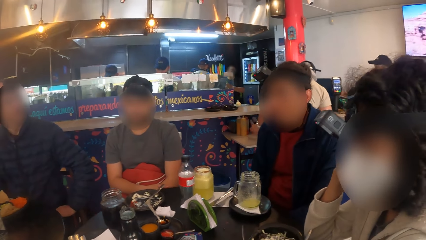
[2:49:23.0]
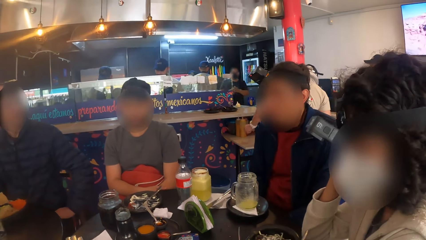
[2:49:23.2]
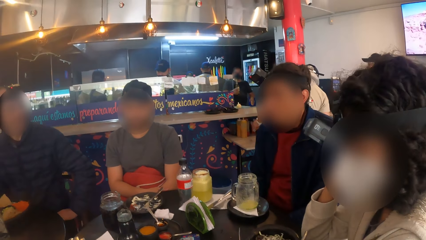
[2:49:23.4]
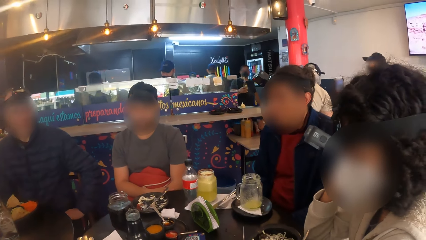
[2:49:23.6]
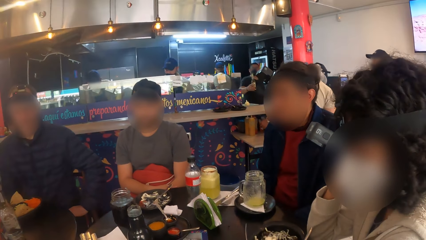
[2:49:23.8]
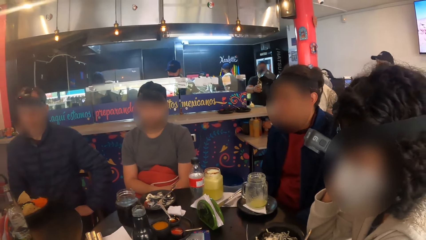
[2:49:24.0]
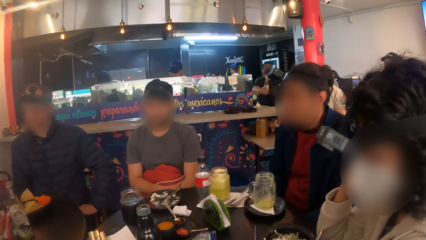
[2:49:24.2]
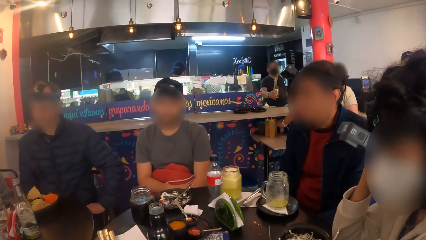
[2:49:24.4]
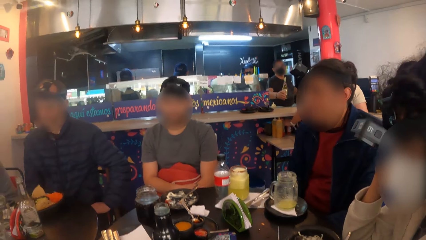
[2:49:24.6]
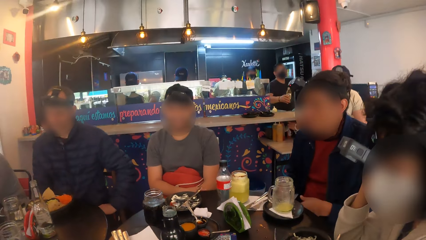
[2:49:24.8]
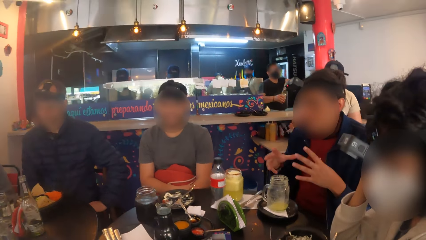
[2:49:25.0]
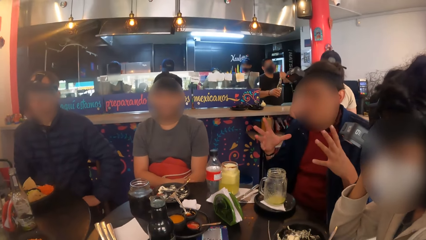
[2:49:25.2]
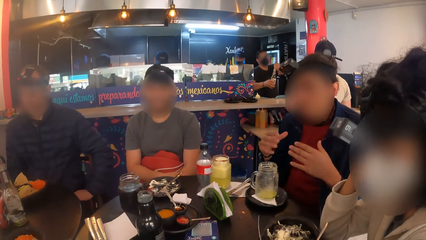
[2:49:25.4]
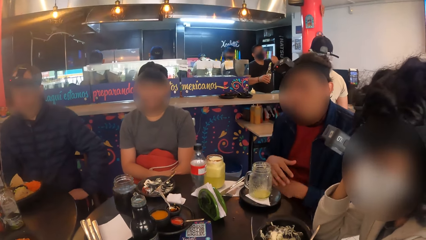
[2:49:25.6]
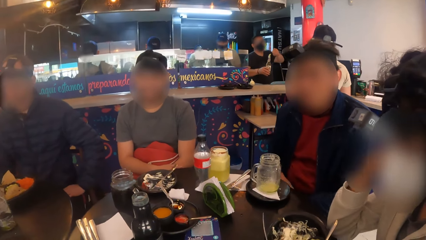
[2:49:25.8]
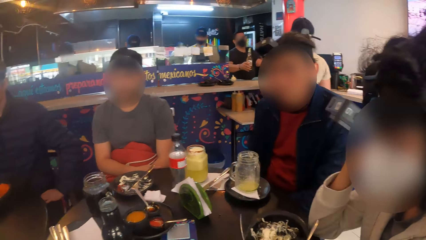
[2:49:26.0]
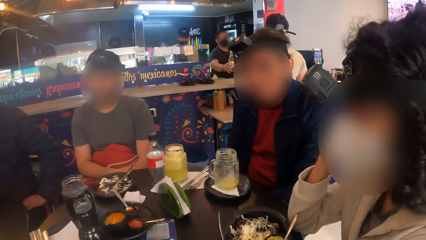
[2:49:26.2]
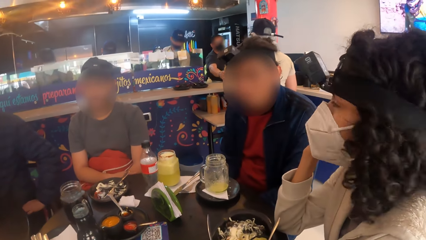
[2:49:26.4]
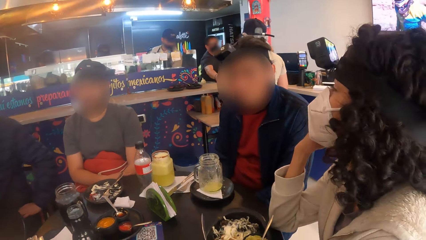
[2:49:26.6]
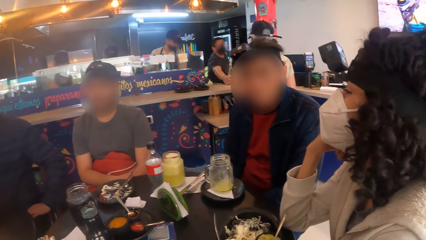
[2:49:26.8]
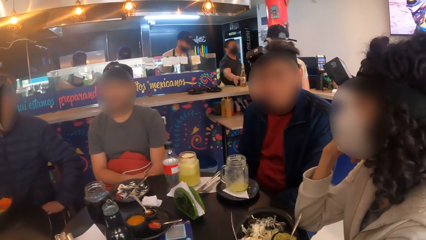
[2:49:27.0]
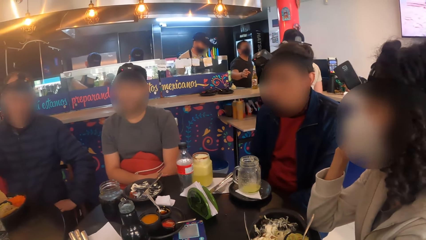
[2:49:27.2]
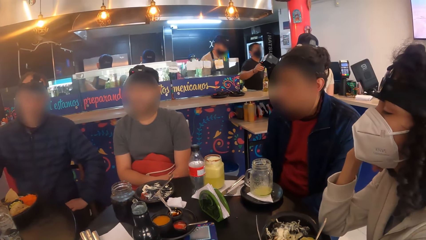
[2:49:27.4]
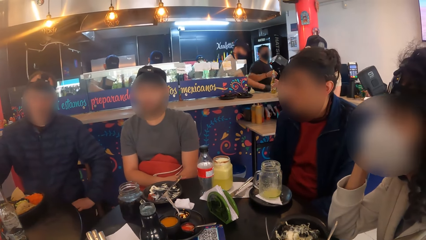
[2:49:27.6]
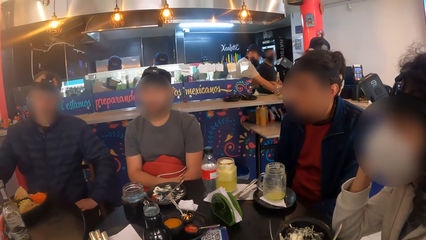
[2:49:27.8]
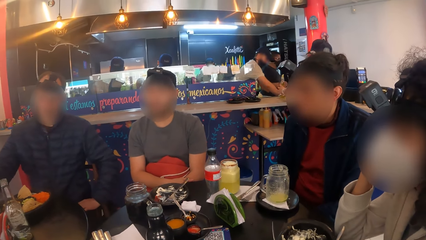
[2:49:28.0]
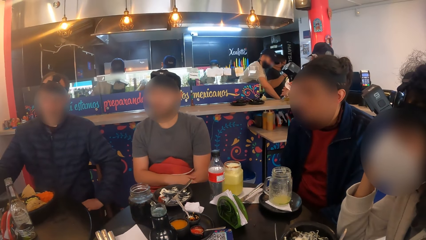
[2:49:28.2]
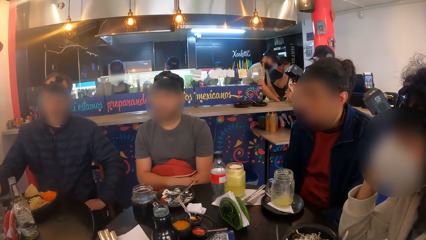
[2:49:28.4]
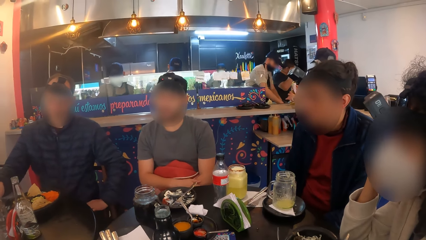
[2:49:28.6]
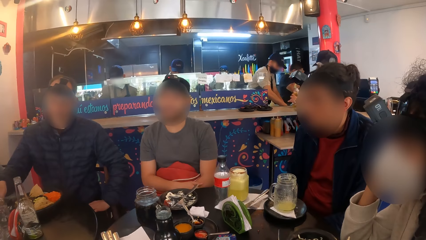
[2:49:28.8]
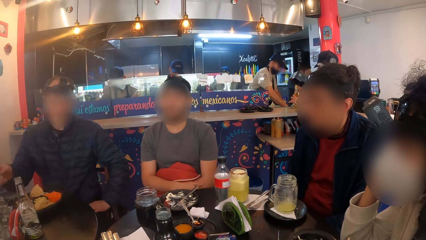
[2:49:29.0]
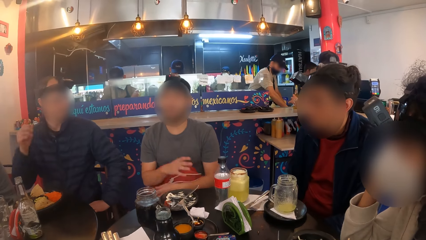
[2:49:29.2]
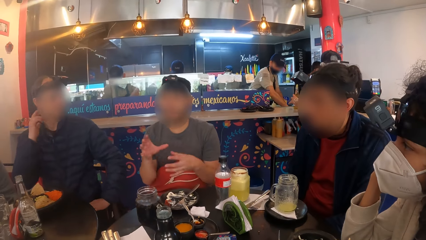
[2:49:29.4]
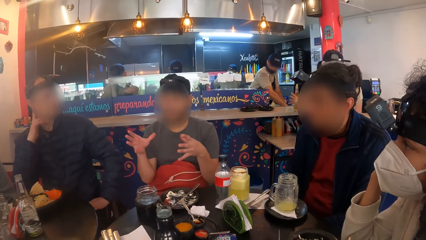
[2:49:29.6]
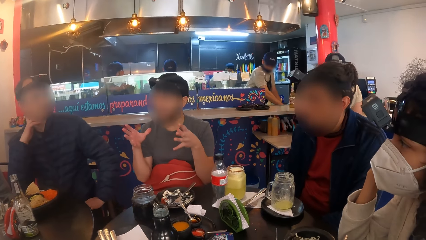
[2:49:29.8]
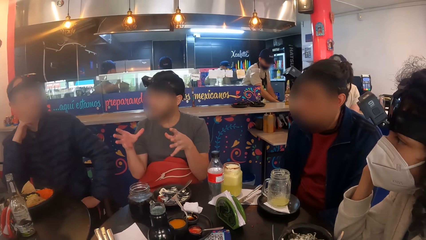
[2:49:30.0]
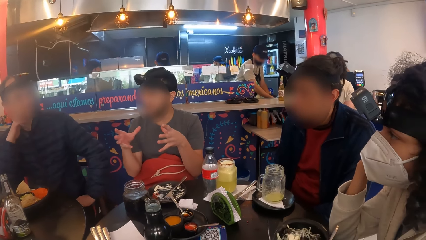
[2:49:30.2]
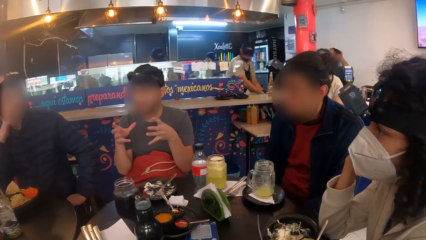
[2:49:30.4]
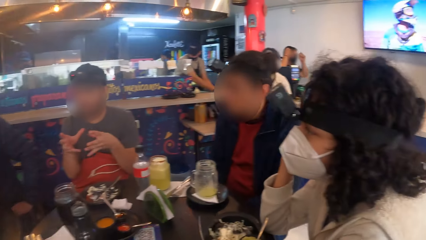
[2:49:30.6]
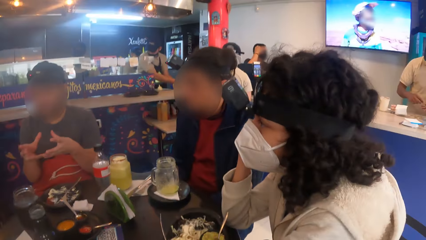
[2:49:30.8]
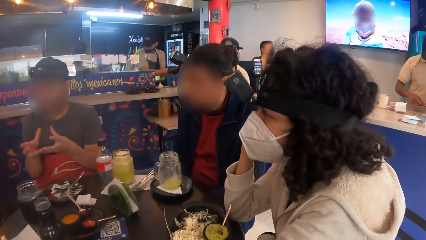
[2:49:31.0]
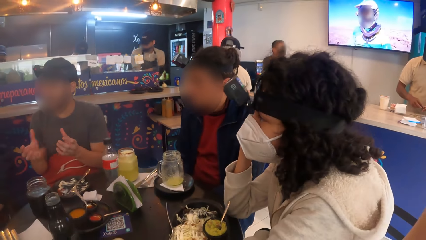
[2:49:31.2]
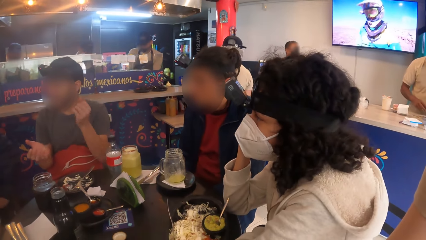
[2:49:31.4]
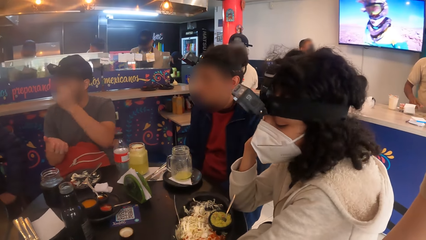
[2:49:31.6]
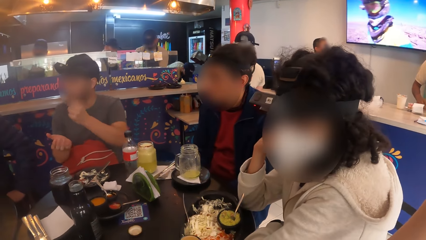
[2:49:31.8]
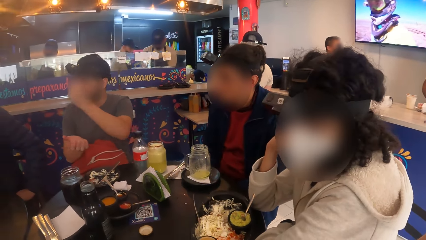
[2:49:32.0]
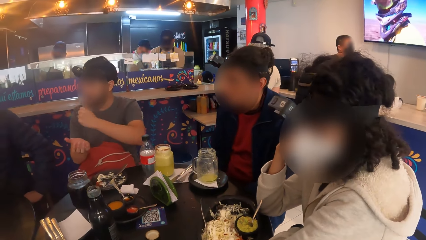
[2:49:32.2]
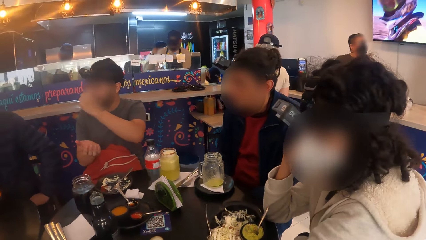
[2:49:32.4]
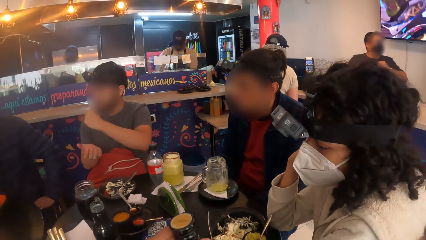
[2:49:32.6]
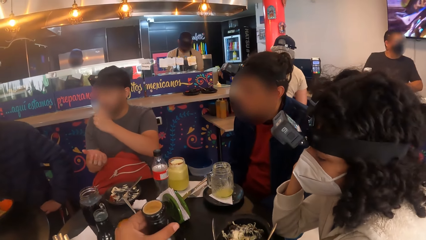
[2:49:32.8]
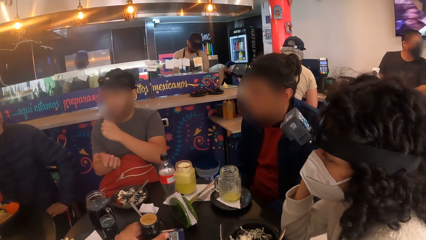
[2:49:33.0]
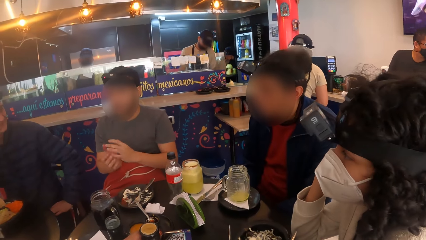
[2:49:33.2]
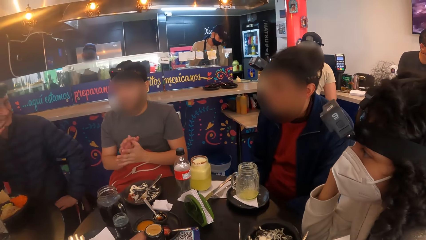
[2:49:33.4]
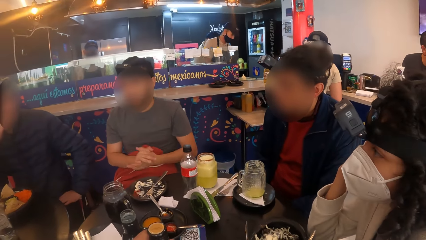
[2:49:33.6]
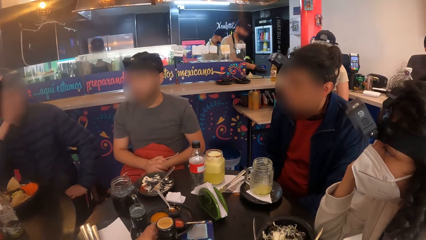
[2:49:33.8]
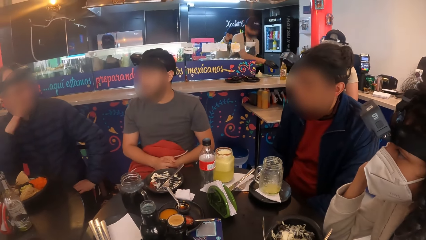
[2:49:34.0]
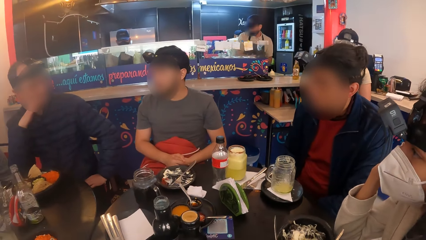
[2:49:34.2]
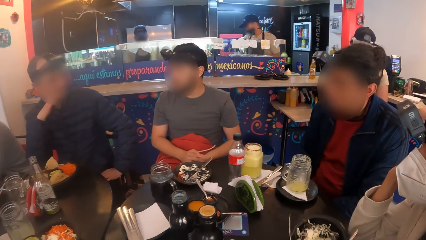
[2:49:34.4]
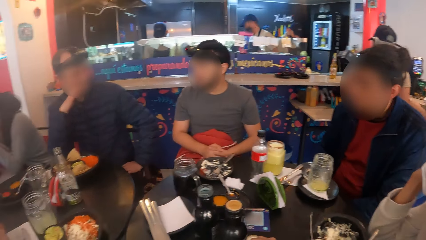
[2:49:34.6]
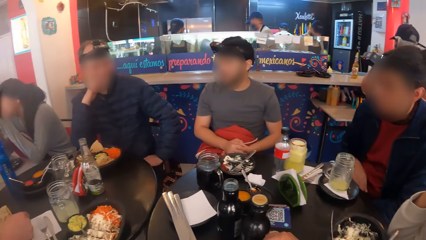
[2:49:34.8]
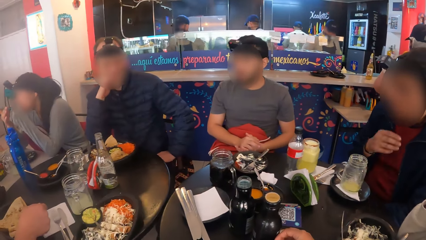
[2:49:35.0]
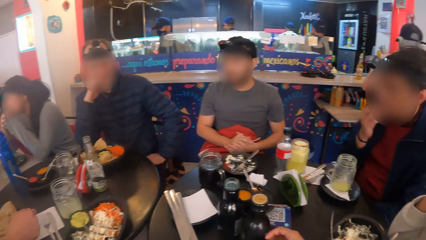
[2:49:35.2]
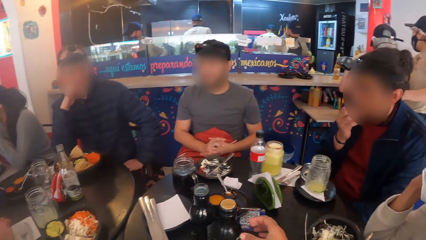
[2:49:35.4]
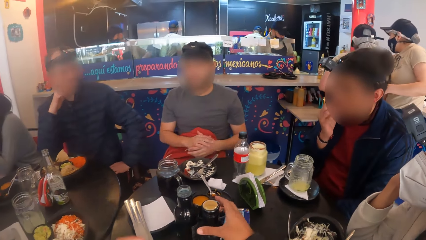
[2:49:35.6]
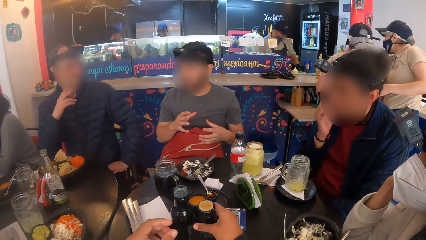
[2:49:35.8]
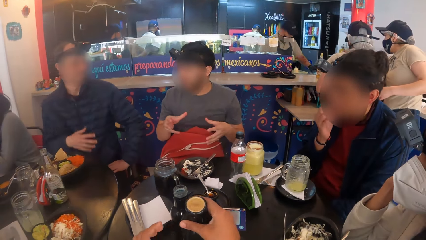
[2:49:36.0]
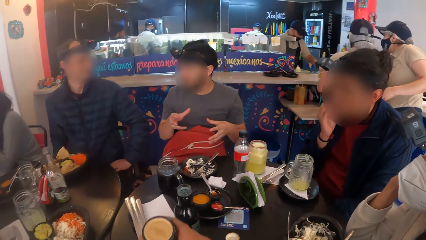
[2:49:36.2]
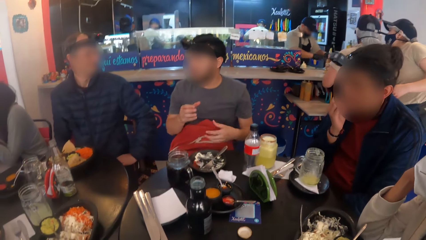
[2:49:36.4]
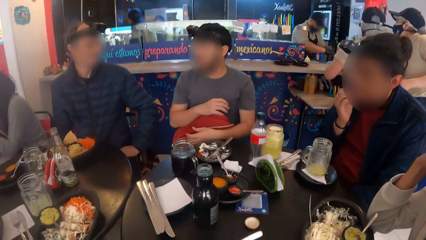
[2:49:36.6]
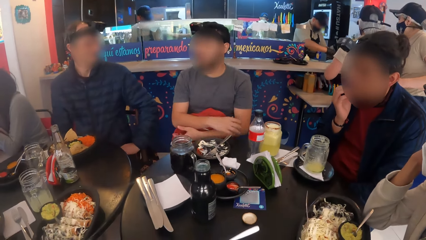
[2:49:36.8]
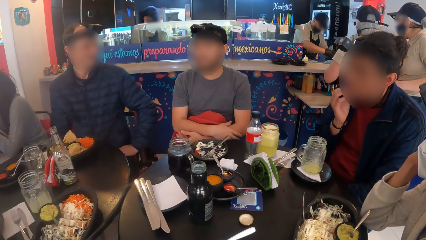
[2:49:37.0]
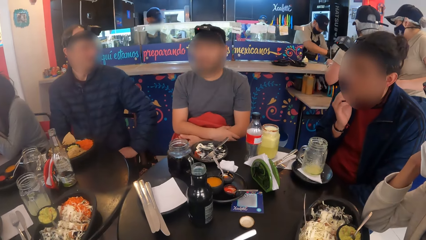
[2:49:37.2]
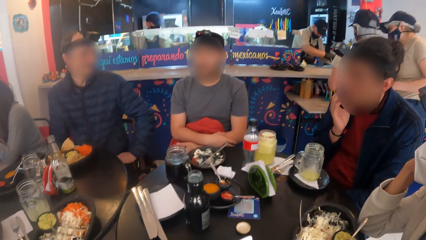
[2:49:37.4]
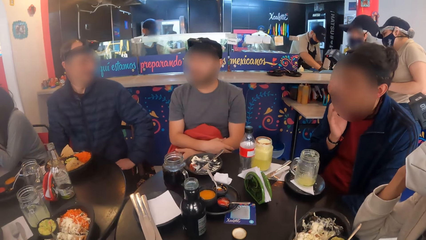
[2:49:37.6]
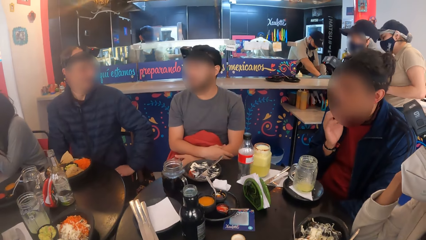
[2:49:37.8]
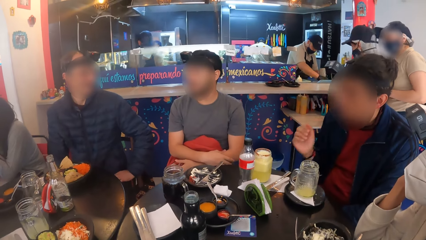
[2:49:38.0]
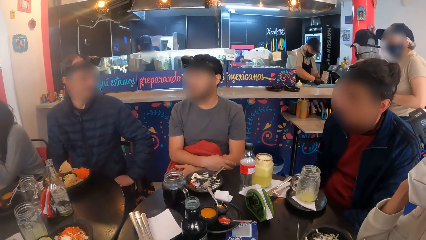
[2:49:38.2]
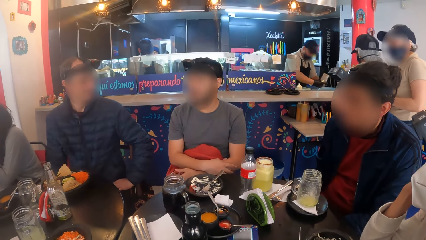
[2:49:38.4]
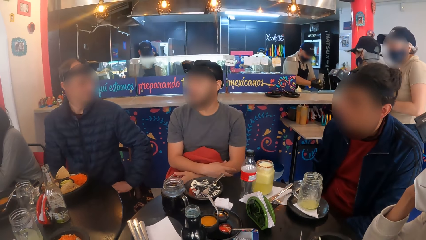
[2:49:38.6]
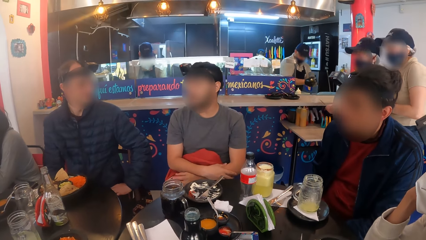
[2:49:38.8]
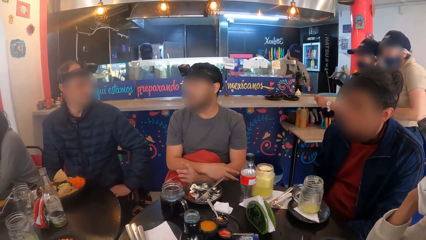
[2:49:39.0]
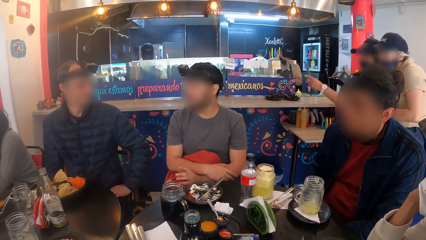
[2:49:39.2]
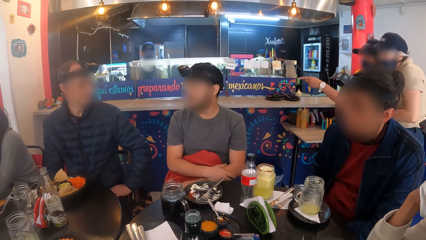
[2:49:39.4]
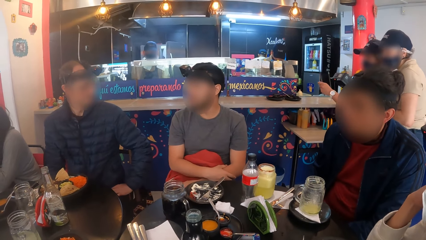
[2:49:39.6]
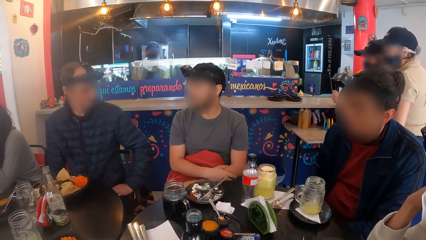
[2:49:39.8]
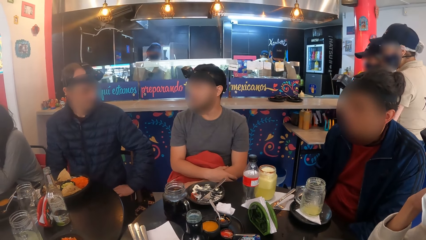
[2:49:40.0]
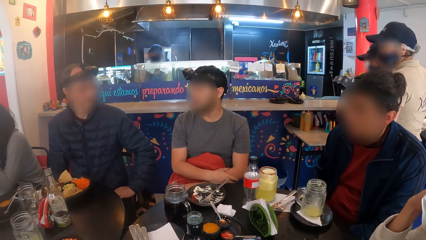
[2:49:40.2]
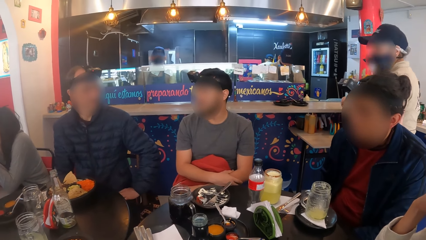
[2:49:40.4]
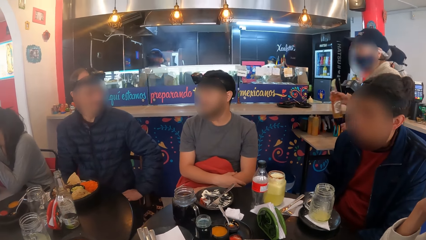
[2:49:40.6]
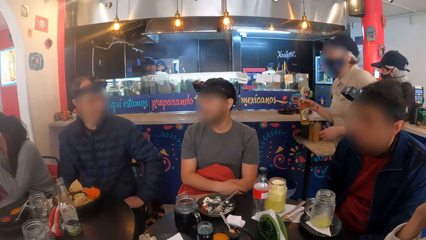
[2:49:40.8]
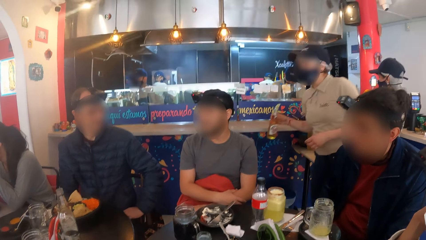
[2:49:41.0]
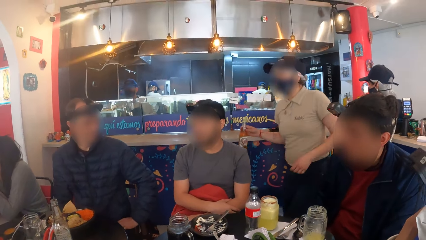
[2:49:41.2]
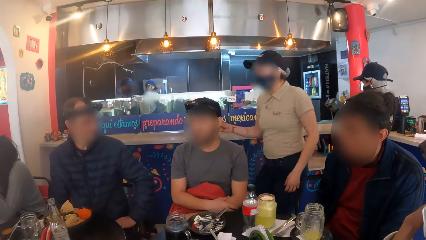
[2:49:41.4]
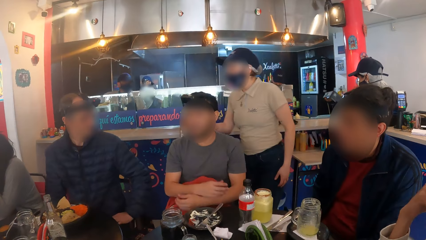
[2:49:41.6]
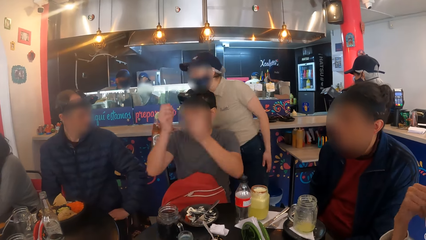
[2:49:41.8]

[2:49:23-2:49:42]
The man gesticulates with his hands. The camera wearer interacts with a man. Another man gesticulates with his hands. The camera wearer moves the bottle. They look around. The first man scratches his face with his right hand. The waitress gesticulates with her left hand. Another waitress walks from the counter to the dining area with a bottle of juice in her right hand.
